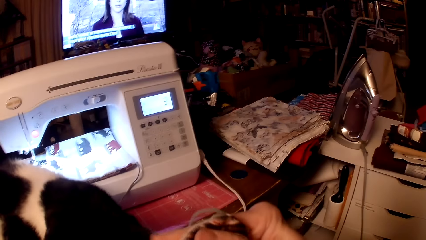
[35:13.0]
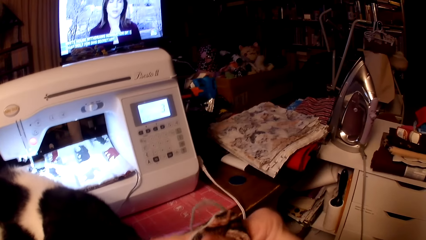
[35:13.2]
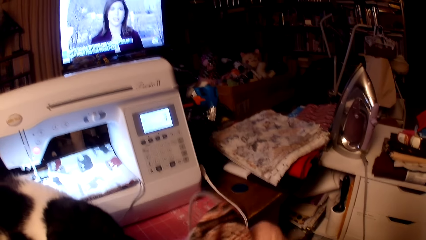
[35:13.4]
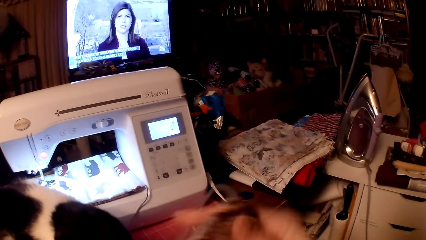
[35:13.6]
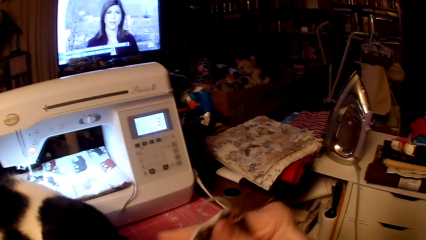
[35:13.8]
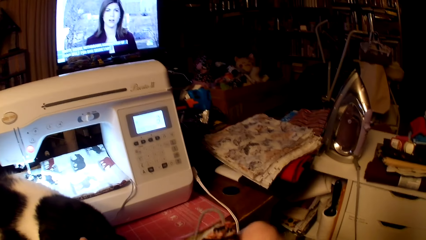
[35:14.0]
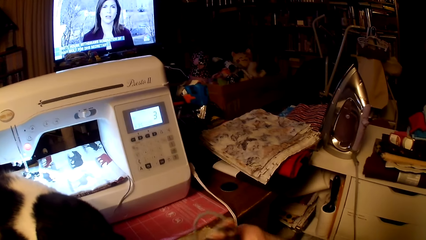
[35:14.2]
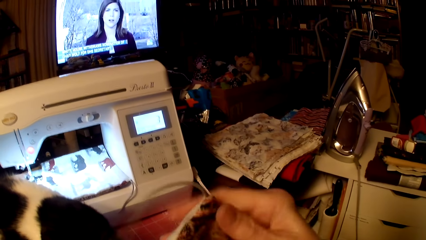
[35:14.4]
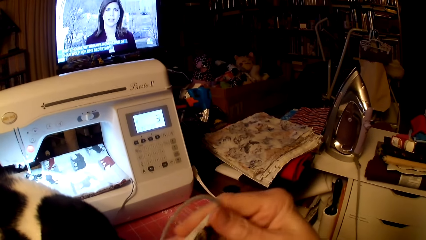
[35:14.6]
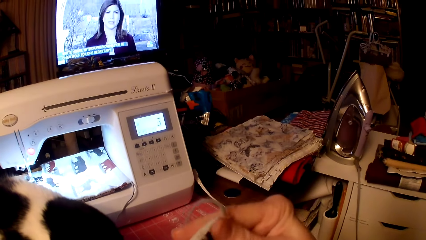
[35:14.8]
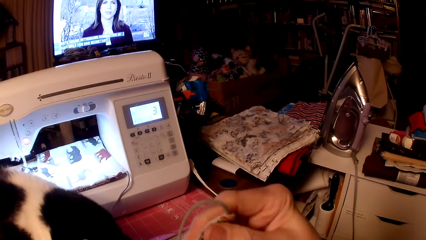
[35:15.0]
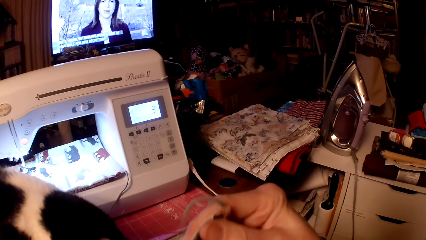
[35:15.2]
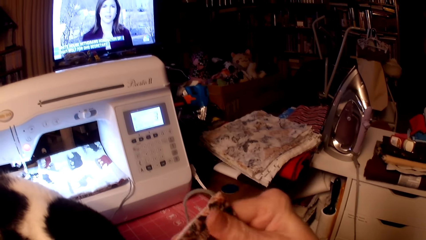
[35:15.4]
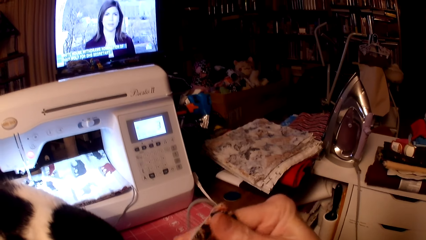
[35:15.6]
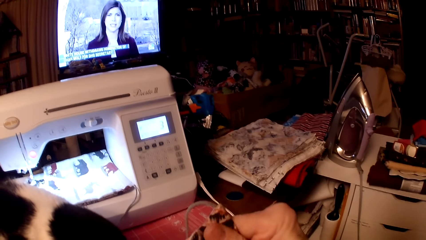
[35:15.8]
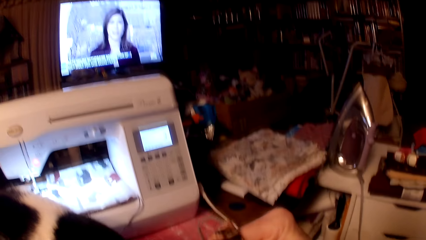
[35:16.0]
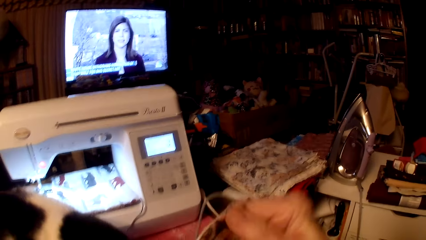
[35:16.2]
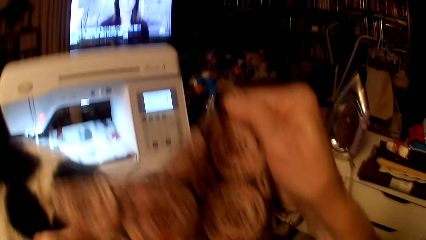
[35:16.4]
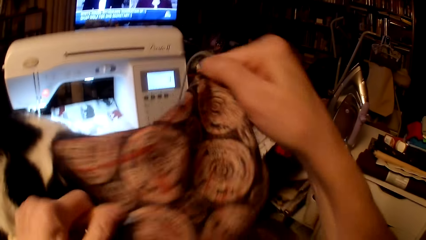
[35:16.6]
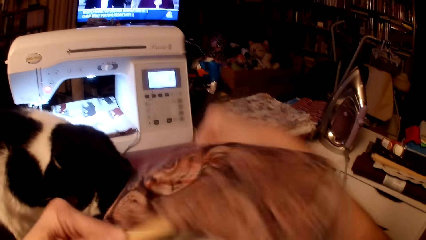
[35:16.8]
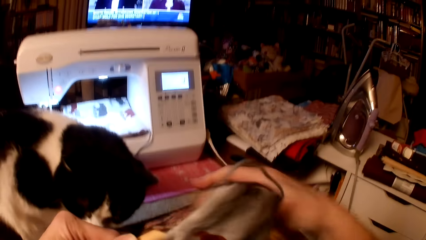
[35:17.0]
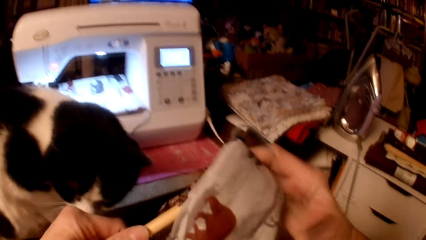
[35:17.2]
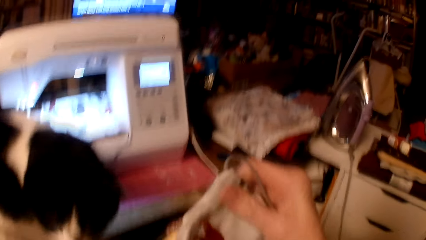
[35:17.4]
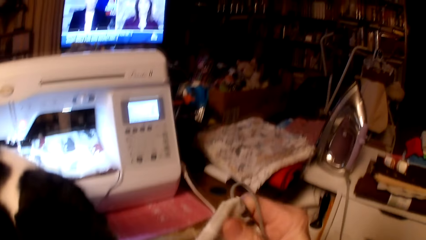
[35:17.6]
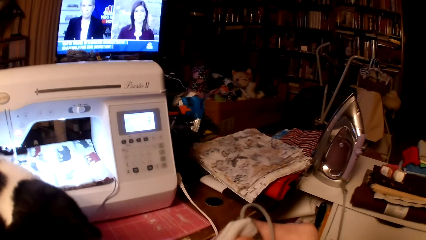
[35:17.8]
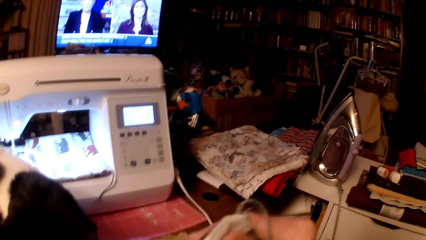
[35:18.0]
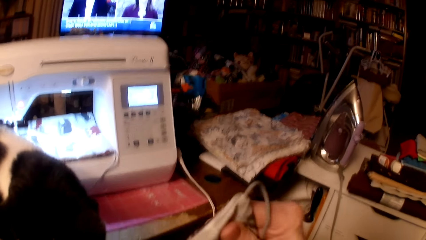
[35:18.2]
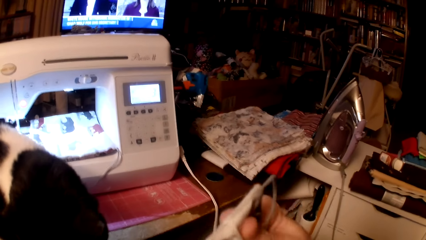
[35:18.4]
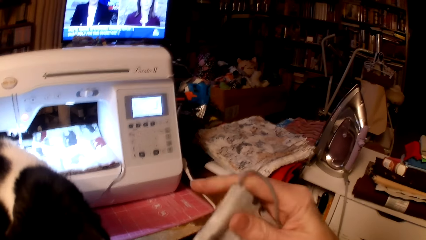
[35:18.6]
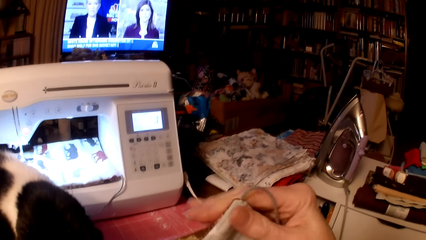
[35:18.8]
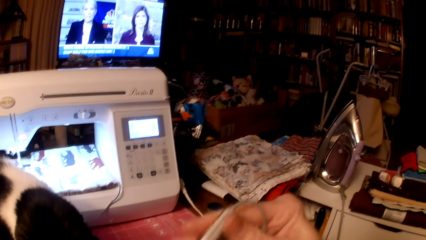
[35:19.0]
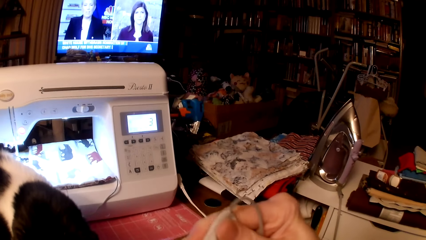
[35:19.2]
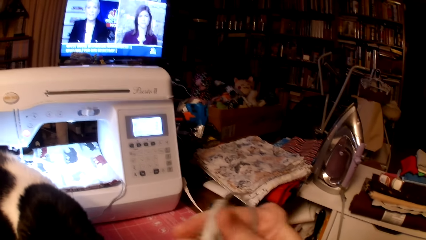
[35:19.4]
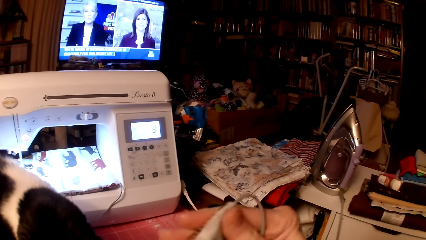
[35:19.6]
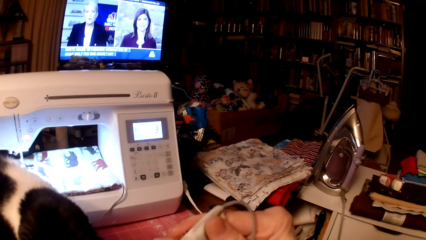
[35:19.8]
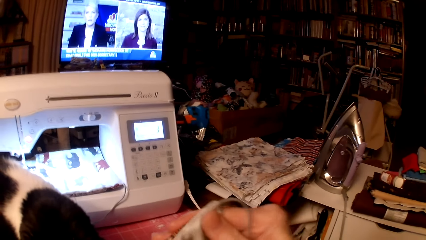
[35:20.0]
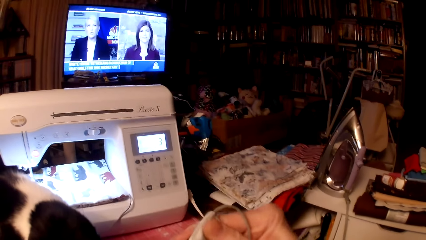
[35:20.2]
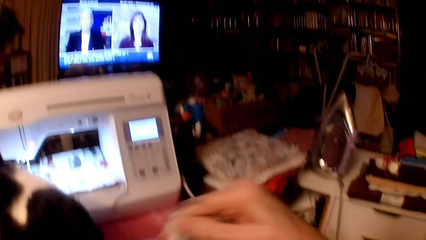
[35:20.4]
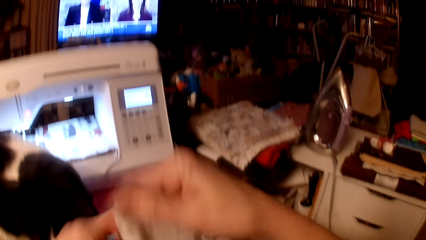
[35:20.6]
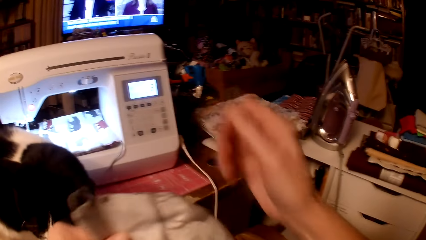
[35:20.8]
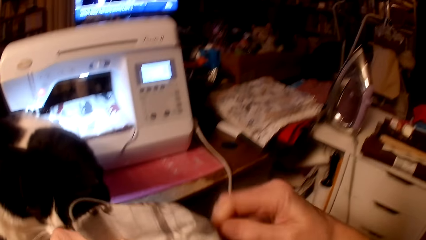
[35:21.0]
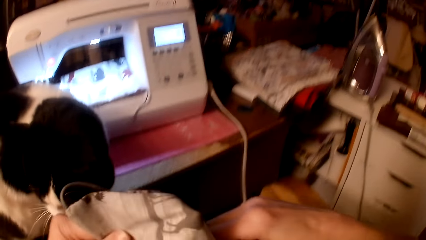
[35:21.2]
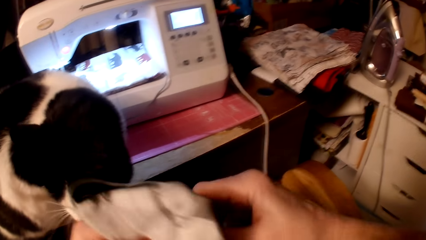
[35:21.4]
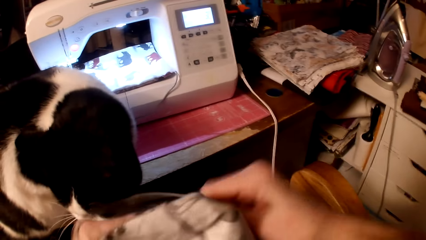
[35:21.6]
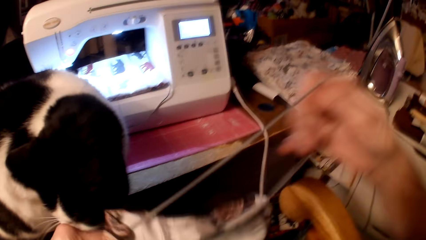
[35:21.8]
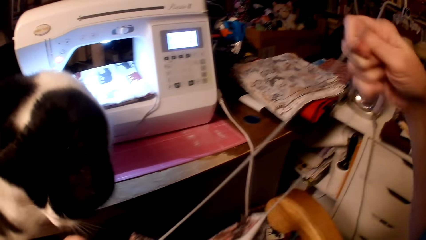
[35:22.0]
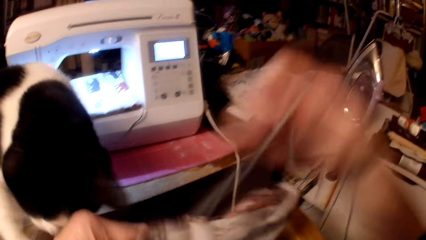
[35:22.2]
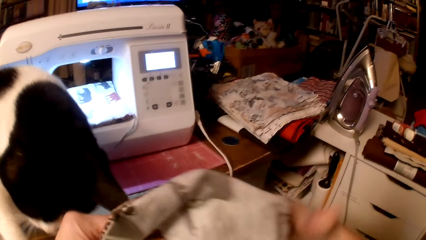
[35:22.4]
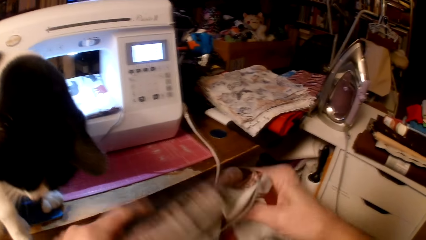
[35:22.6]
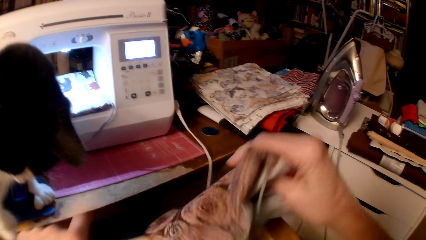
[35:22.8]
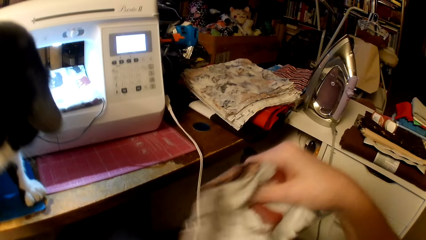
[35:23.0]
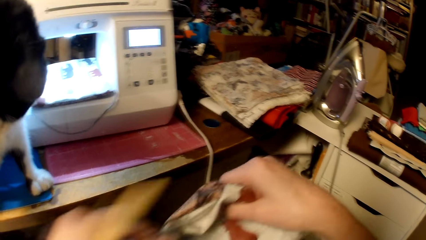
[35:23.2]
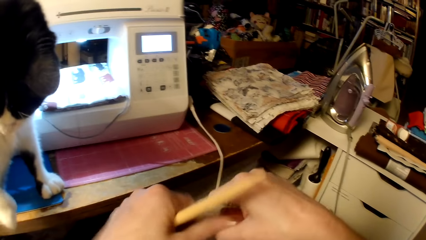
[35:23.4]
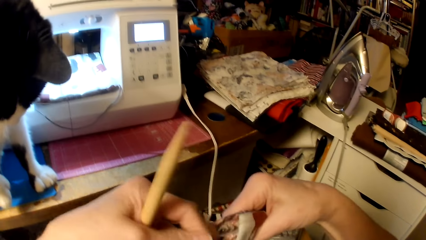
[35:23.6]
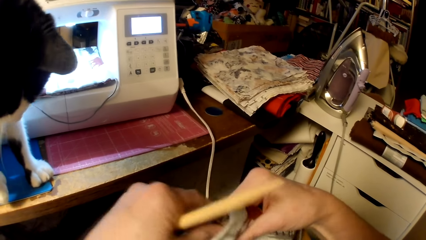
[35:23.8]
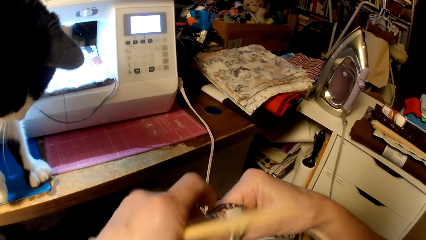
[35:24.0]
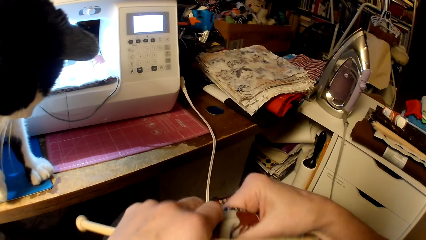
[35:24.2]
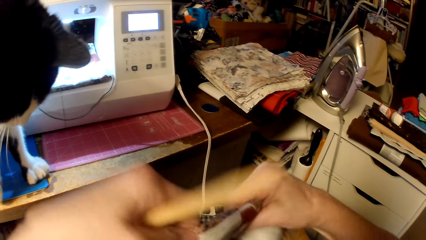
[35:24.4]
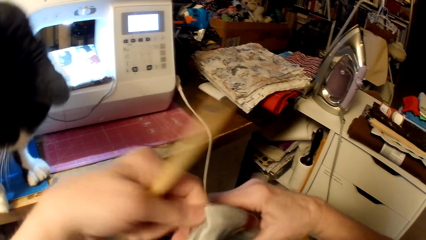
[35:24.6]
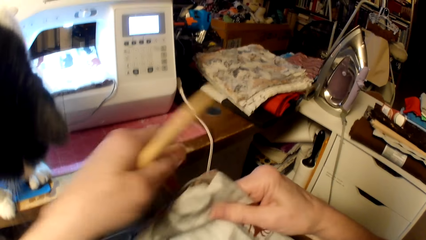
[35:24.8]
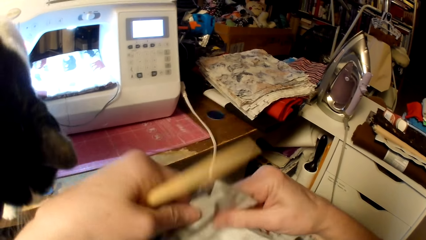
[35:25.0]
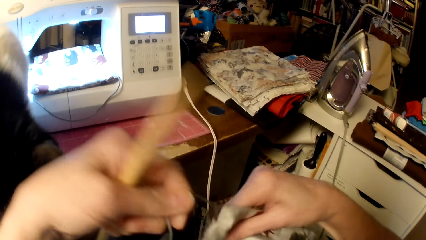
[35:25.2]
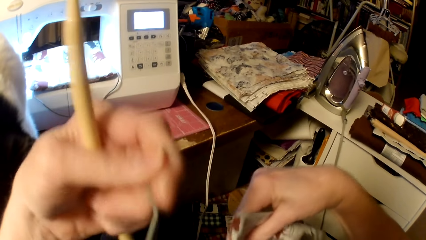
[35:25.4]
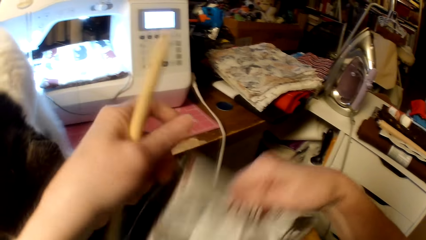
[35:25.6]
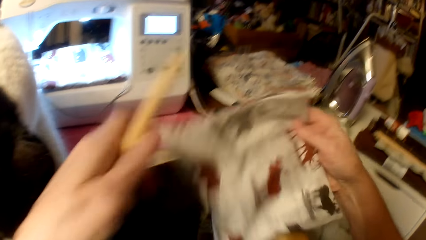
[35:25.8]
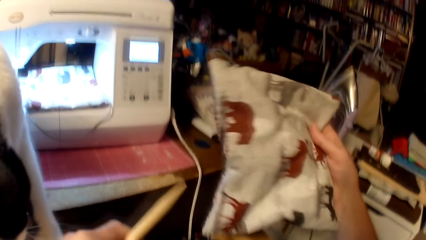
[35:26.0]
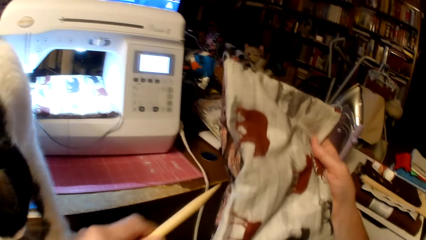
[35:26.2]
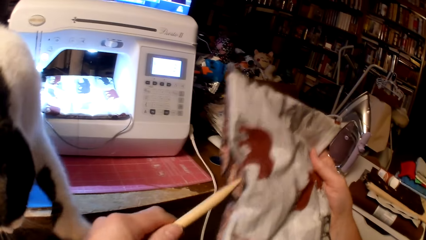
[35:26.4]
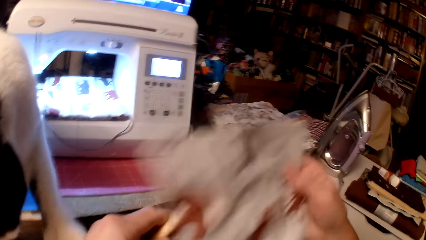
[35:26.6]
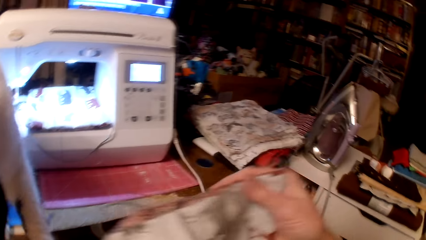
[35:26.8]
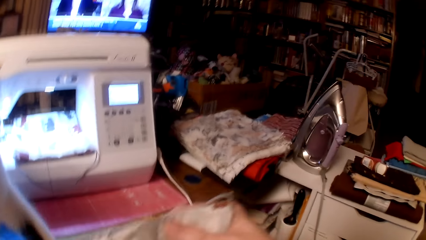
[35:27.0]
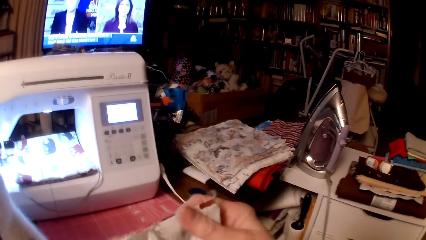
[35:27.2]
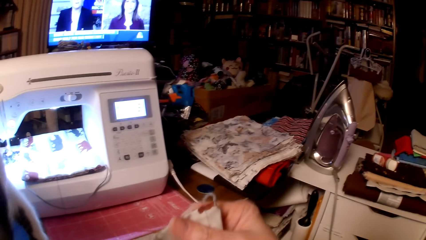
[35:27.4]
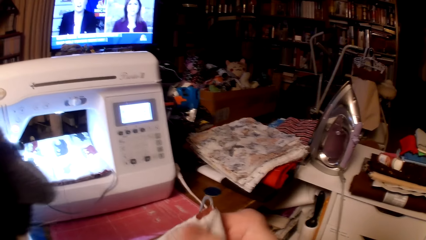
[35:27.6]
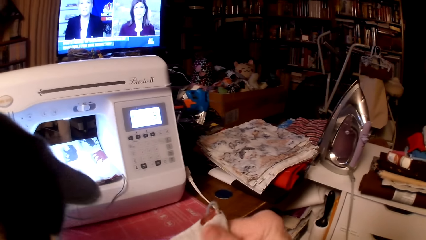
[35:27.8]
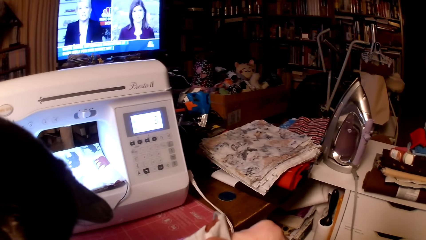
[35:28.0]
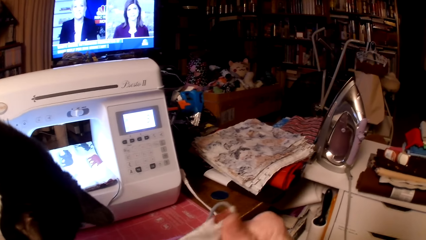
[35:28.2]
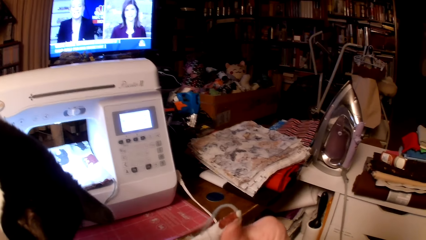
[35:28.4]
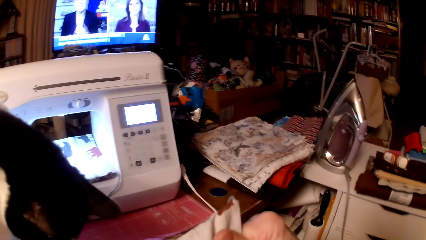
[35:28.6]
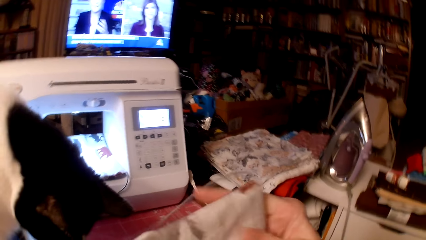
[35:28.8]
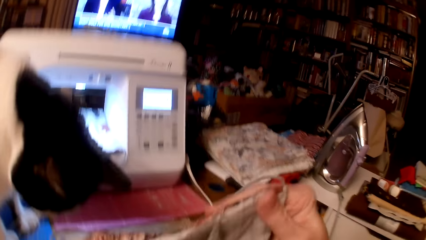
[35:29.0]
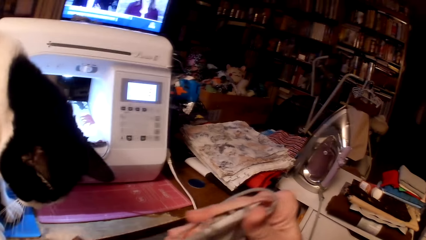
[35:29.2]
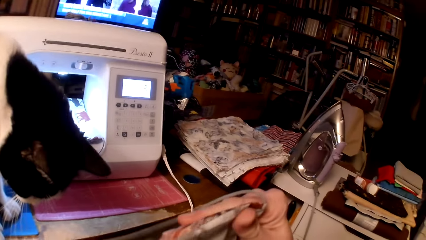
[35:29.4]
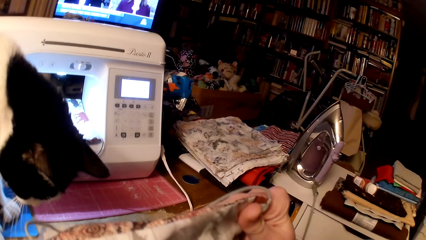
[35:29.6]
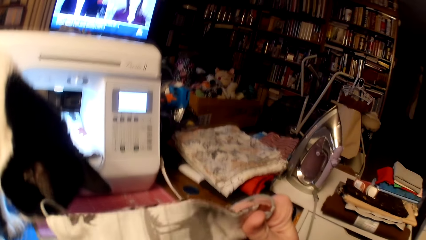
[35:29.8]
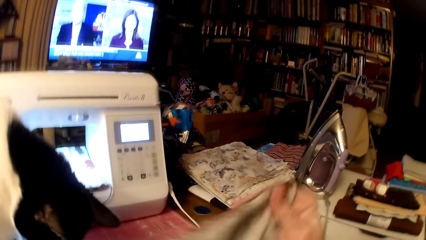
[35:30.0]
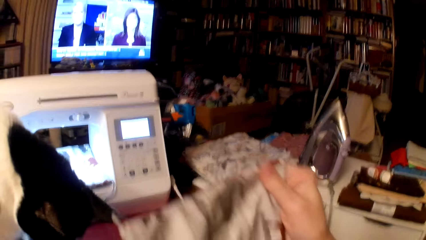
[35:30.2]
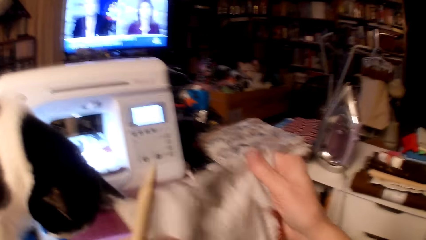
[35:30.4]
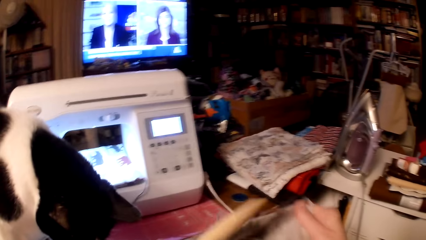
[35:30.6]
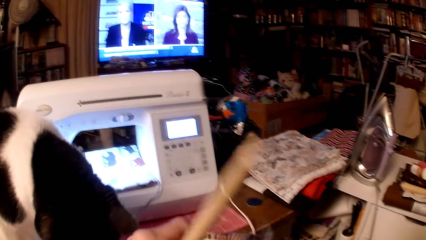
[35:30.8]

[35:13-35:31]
The camera wearer aligns a pillow cushion with a wooden stick. They look at the television. They align the pillow cushion with the wooden stick. They pull a knitting thread. They straighten the bag edges with a wooden knitting needle.
